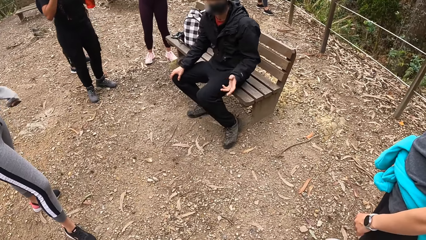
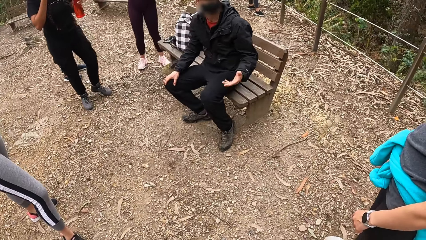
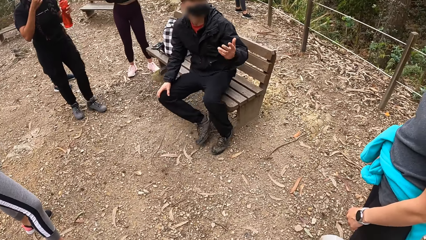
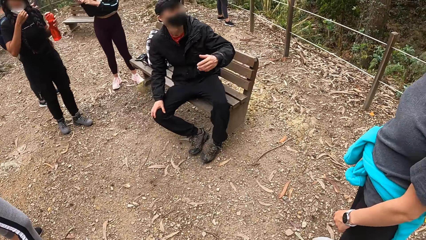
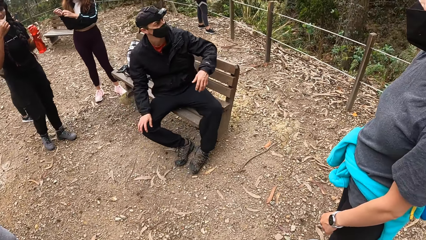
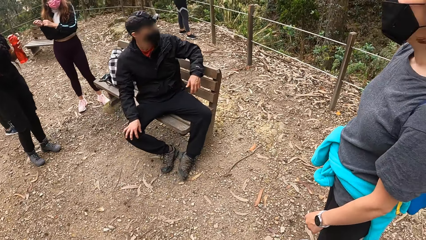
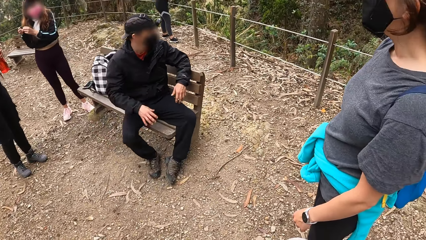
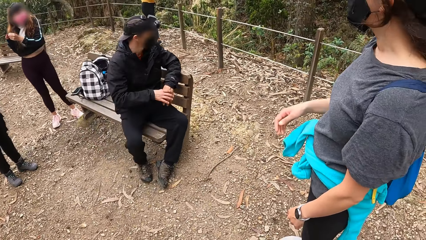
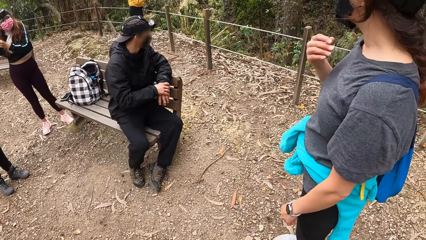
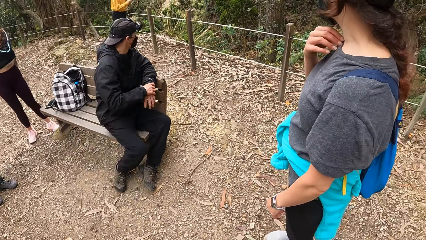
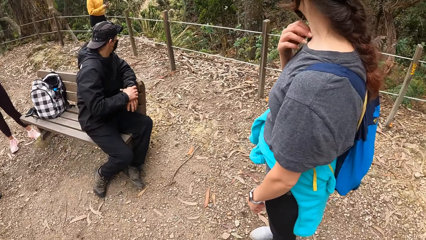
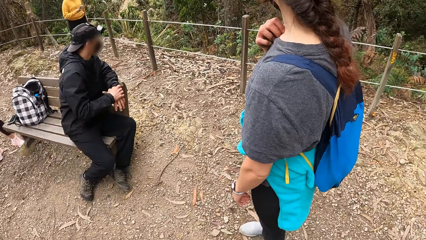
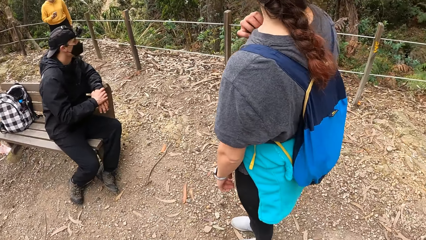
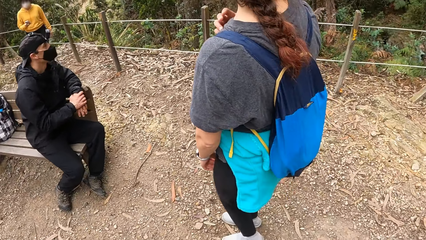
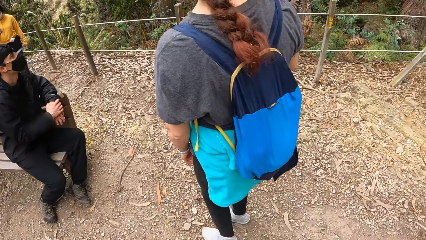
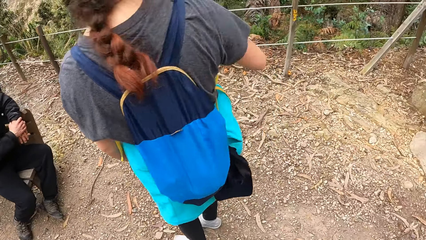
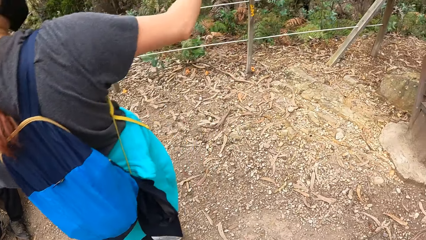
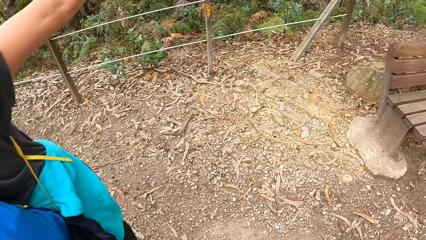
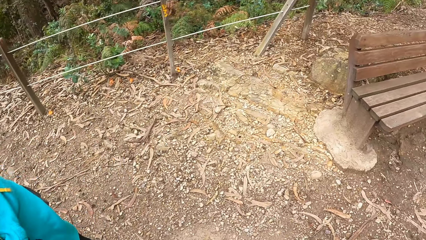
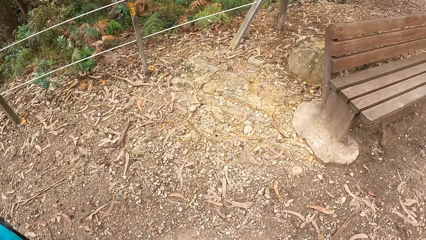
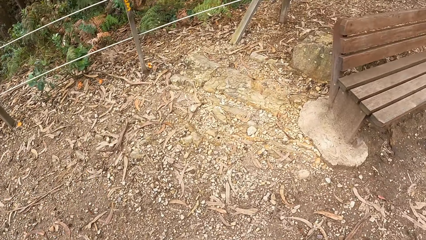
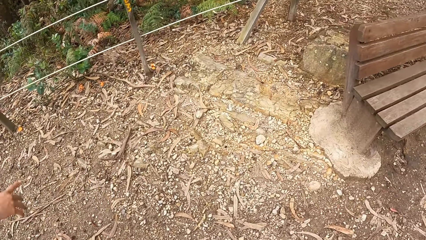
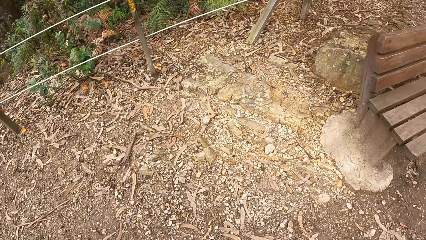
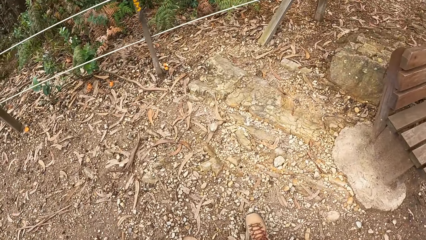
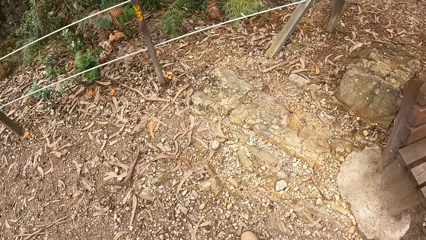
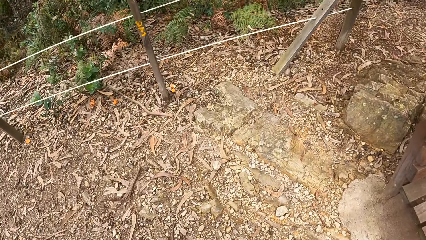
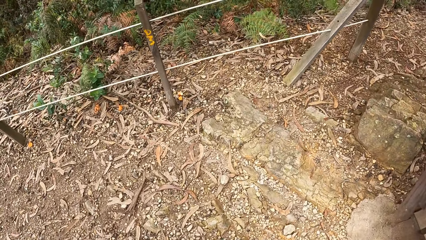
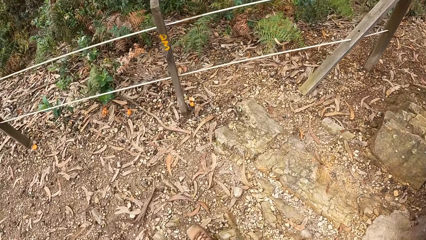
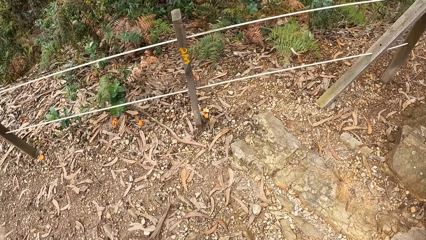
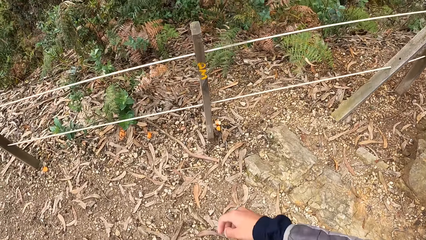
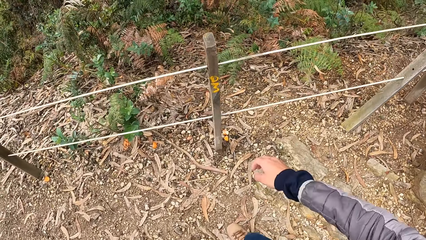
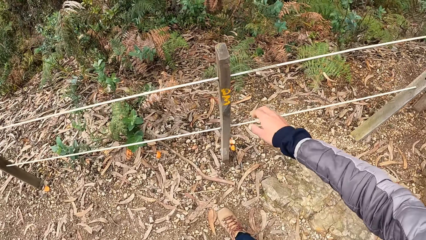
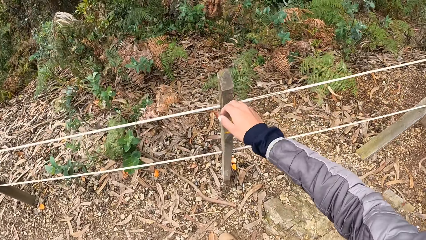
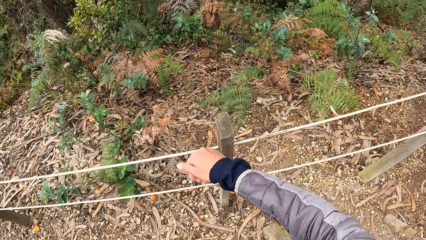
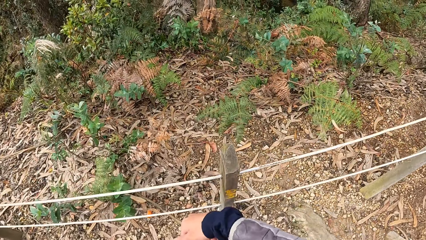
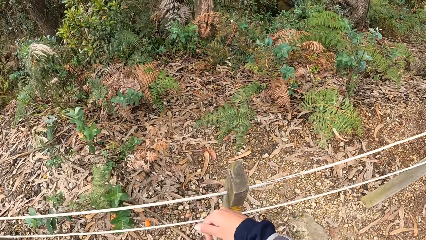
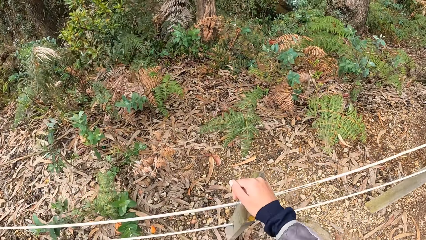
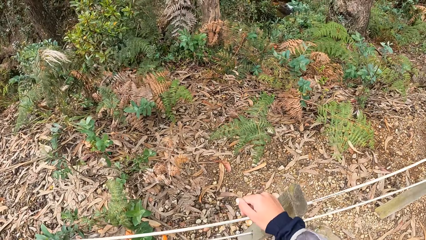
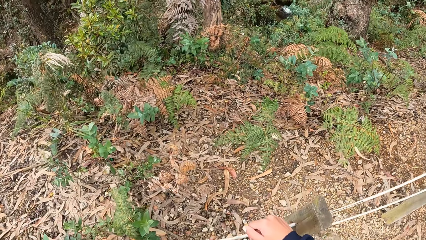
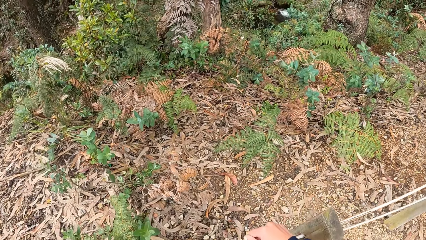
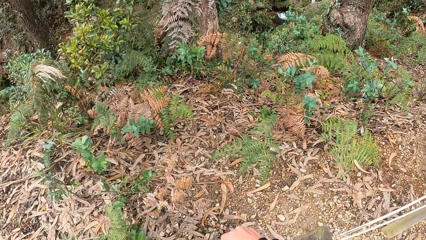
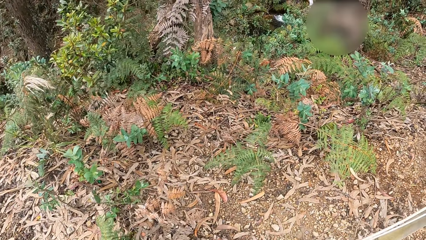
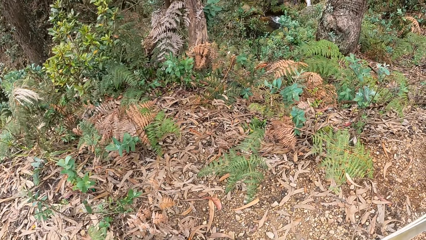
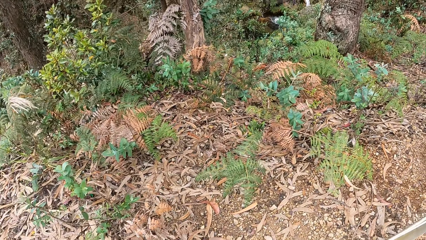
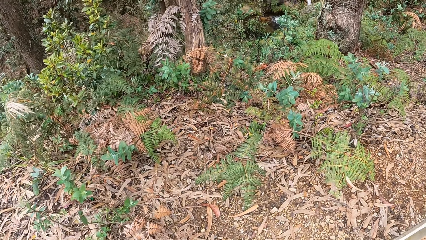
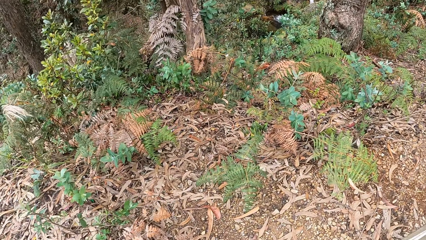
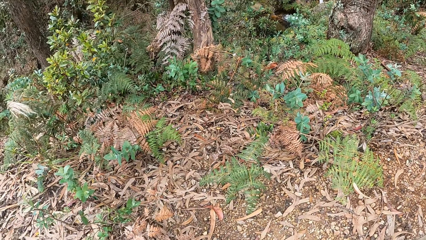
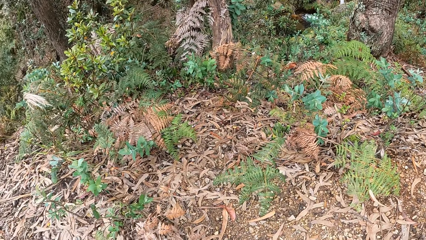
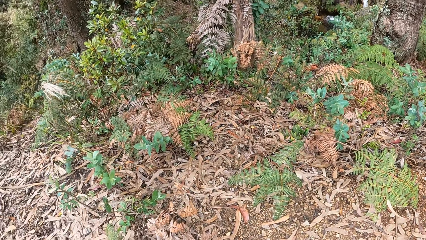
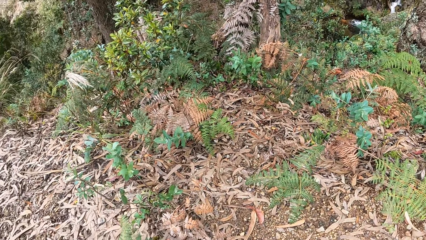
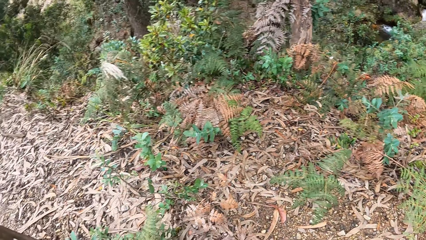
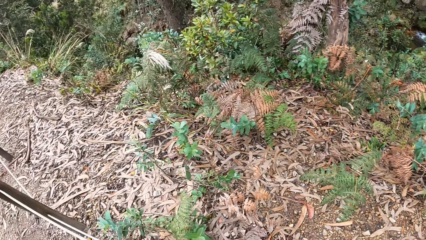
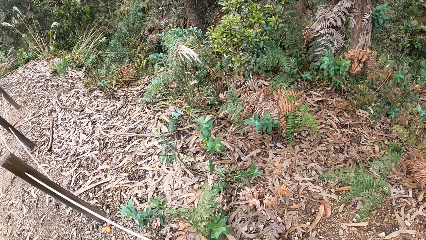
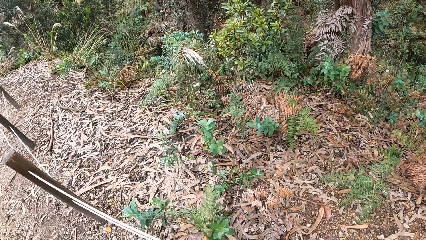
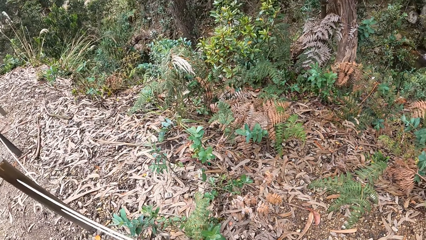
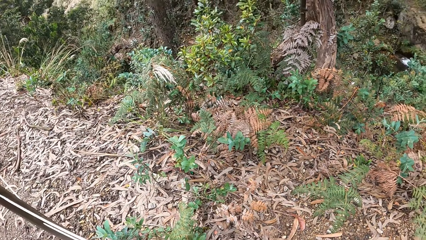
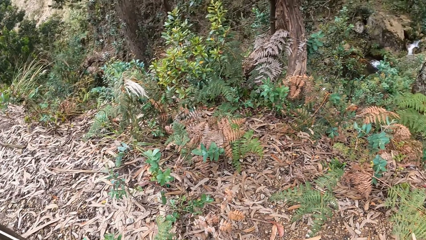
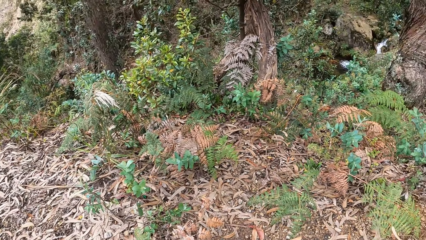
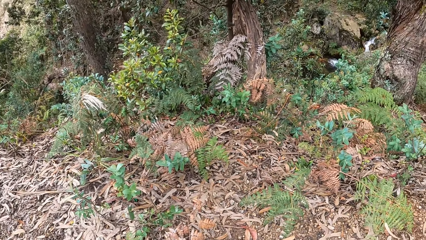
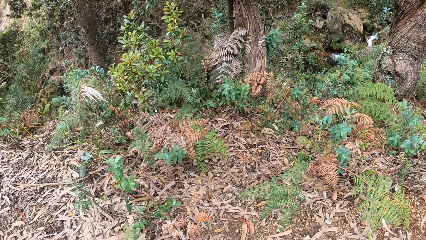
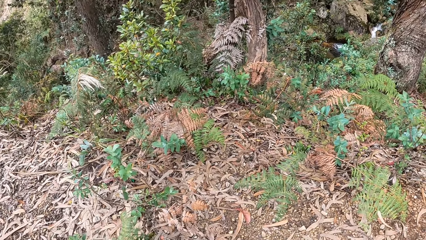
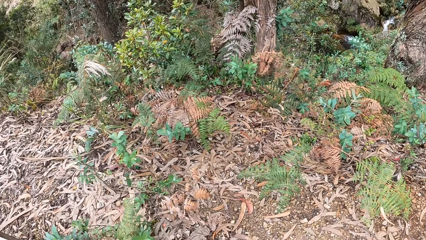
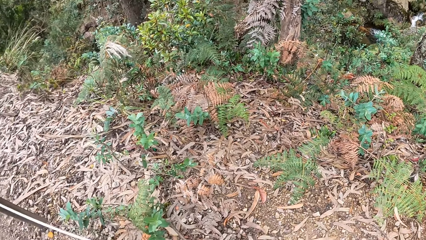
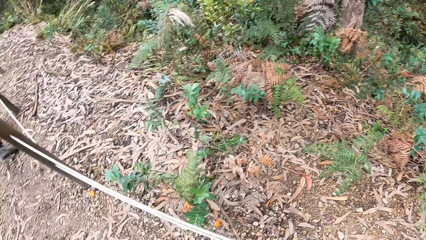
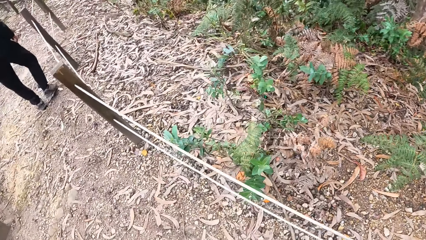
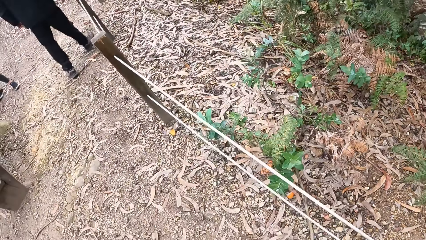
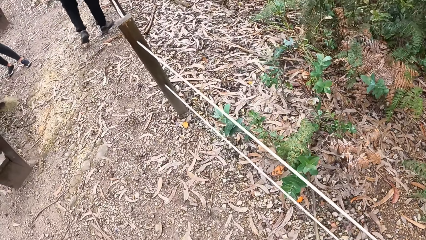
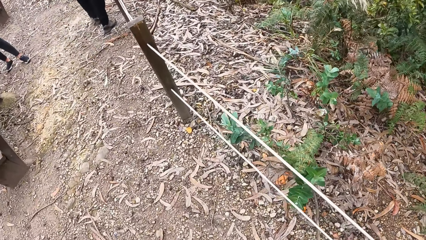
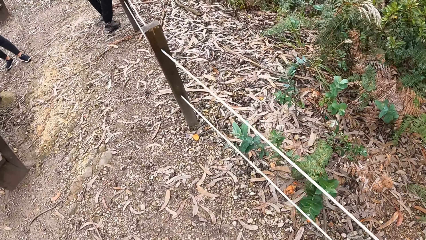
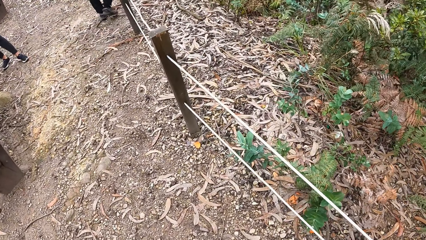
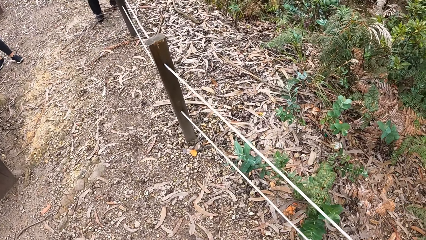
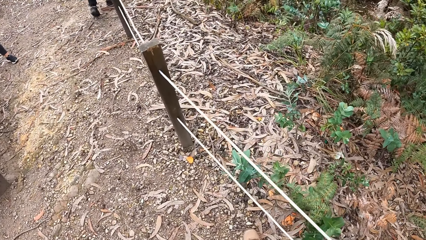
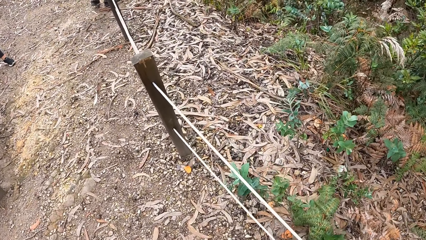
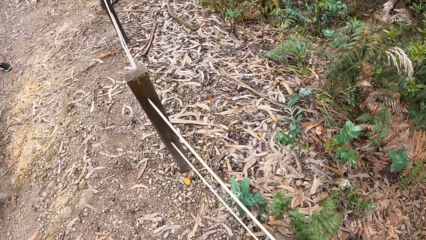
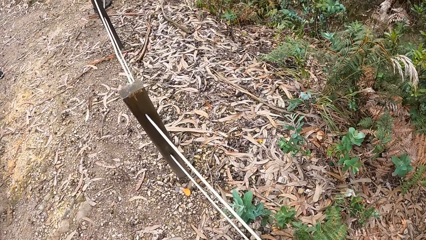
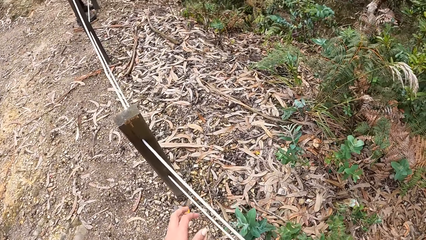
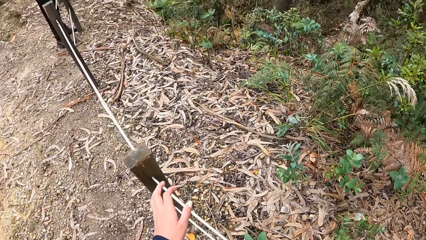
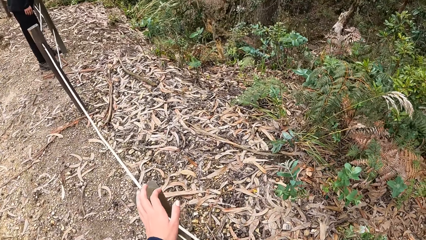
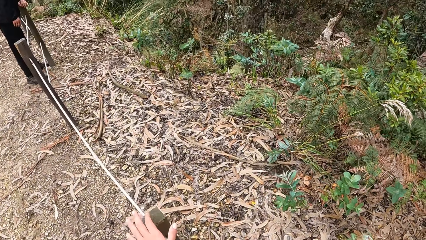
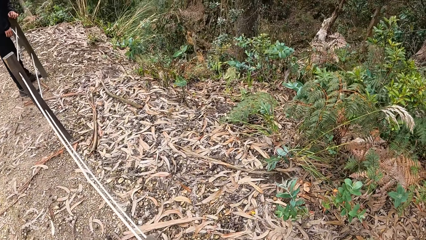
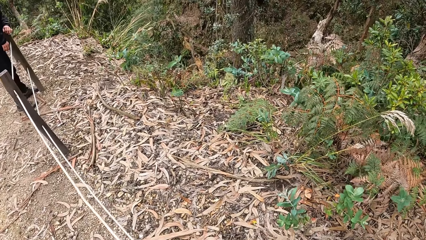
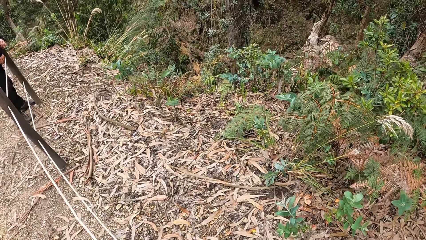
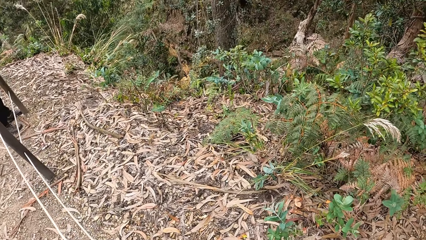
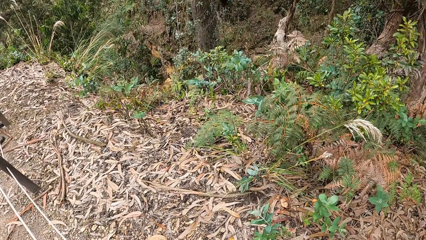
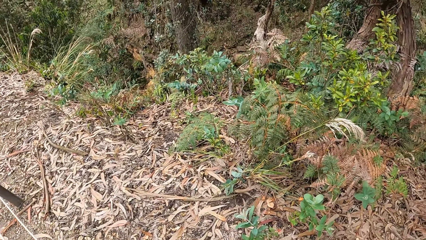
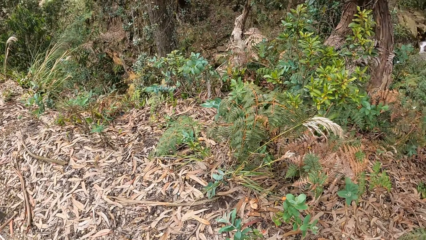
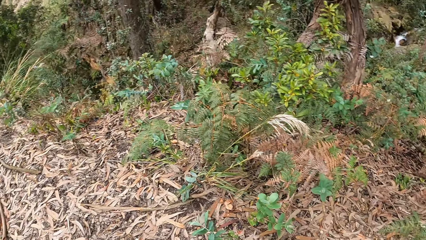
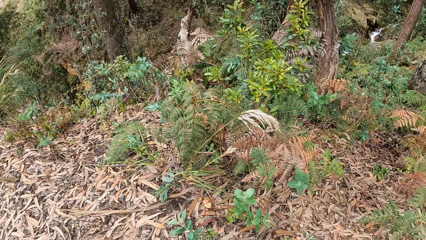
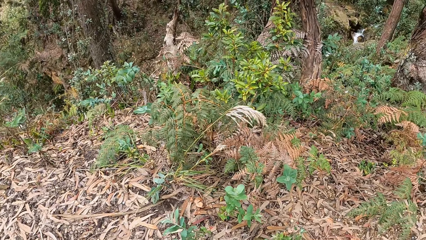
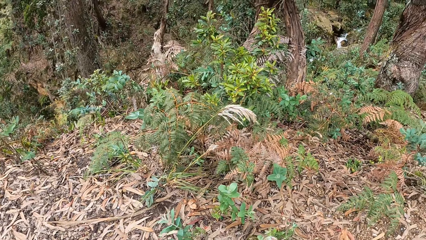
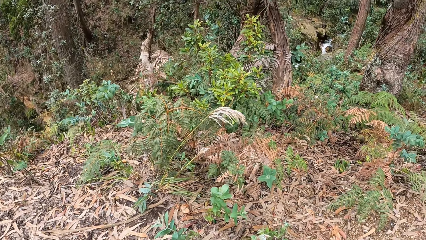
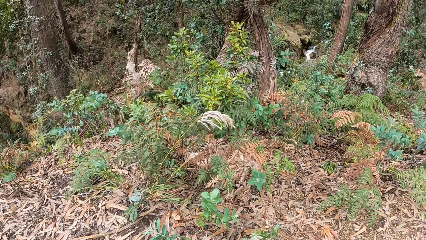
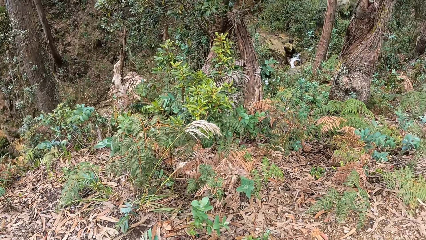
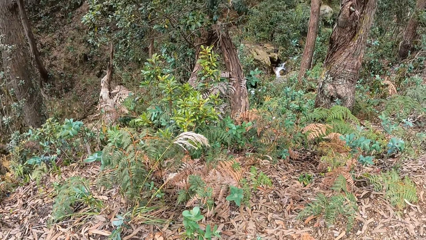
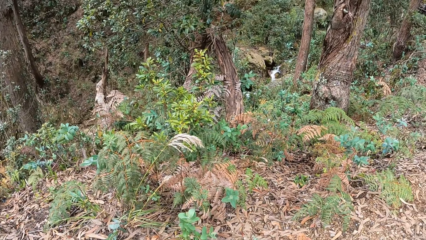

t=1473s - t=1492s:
The woman interacts with the group of people. The camera wearer moves around. They touch the fence. They look around.
